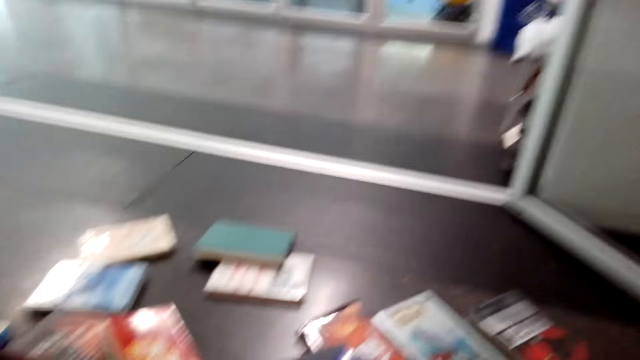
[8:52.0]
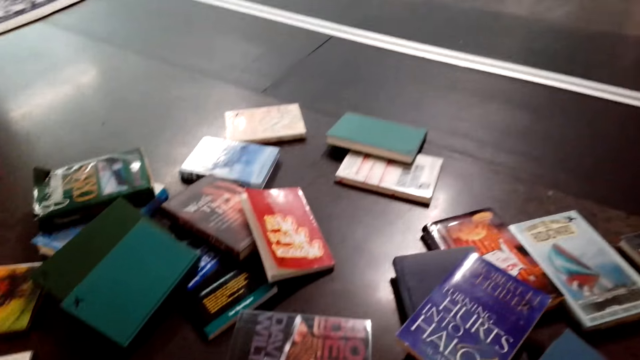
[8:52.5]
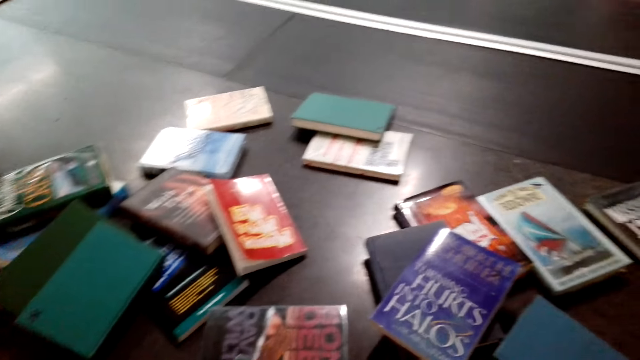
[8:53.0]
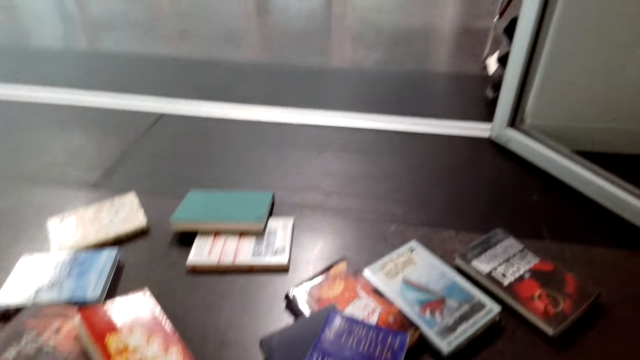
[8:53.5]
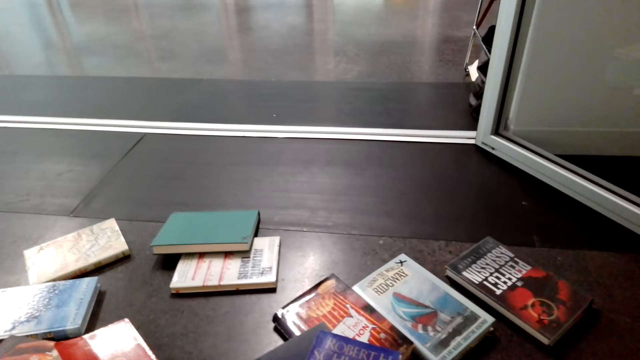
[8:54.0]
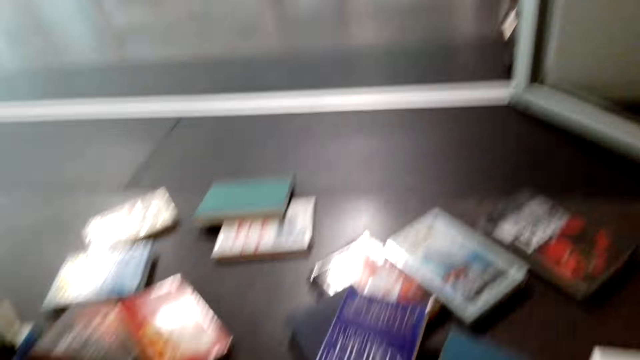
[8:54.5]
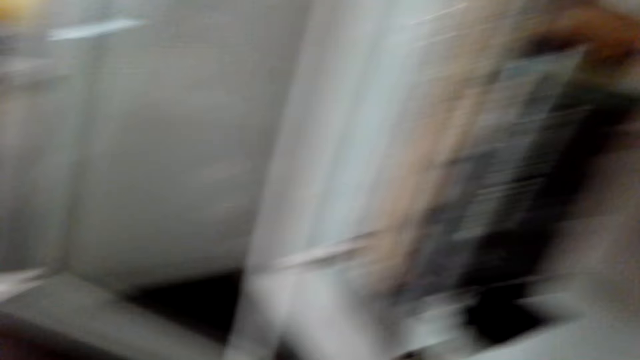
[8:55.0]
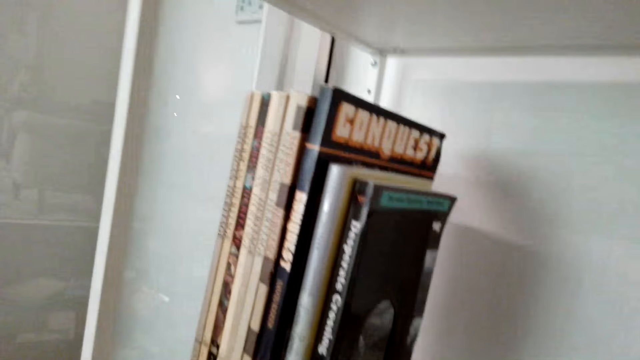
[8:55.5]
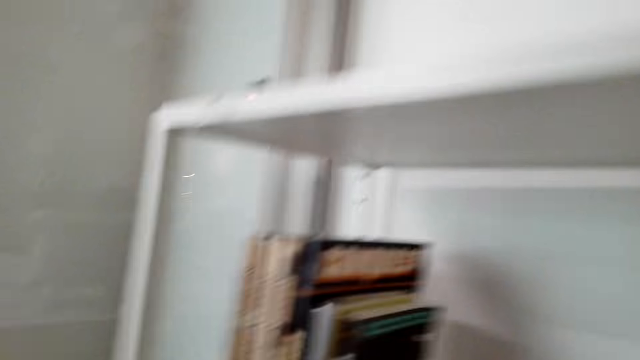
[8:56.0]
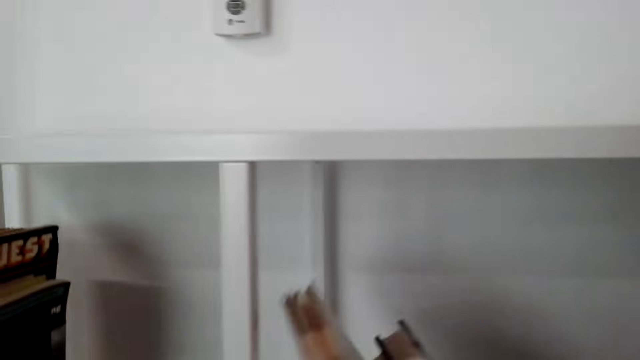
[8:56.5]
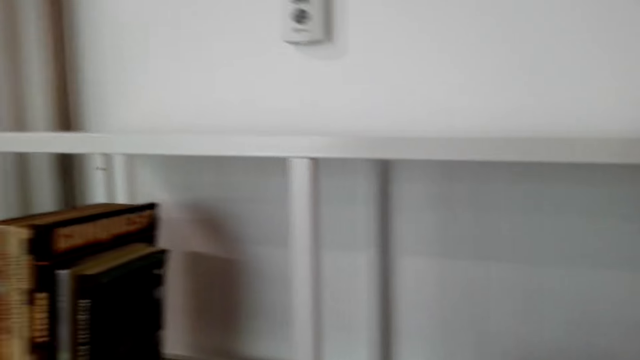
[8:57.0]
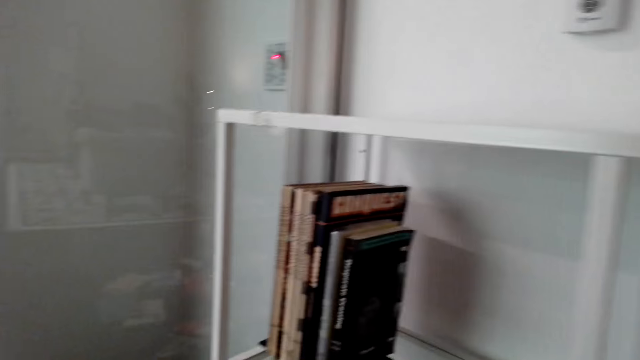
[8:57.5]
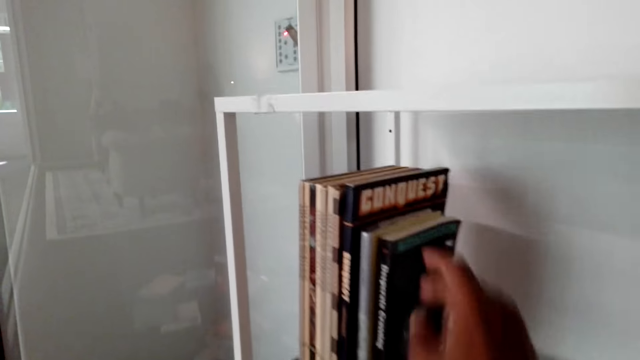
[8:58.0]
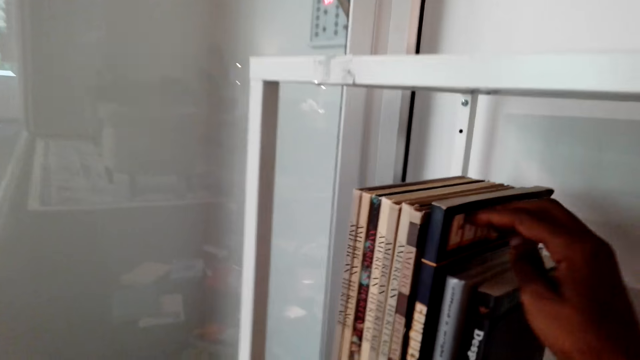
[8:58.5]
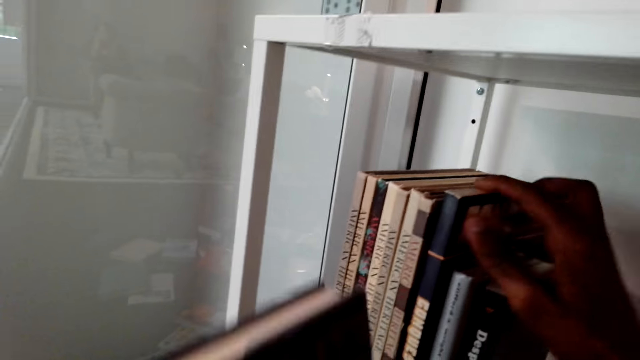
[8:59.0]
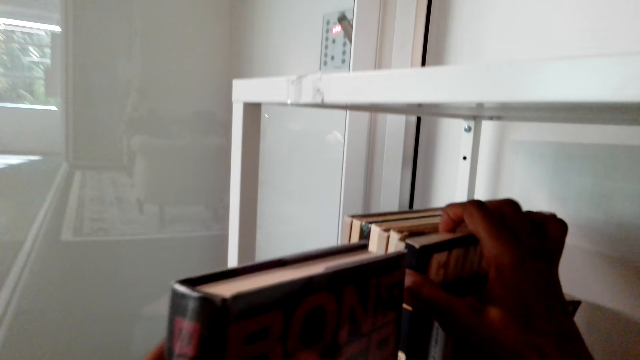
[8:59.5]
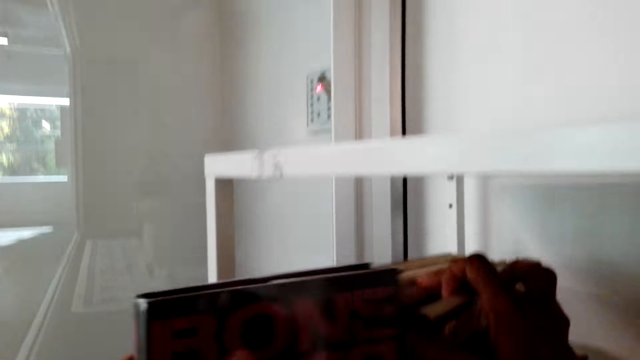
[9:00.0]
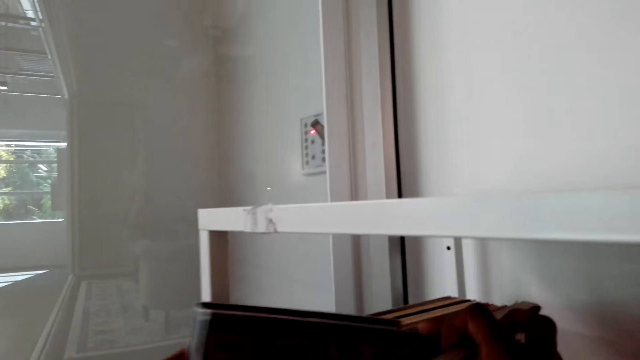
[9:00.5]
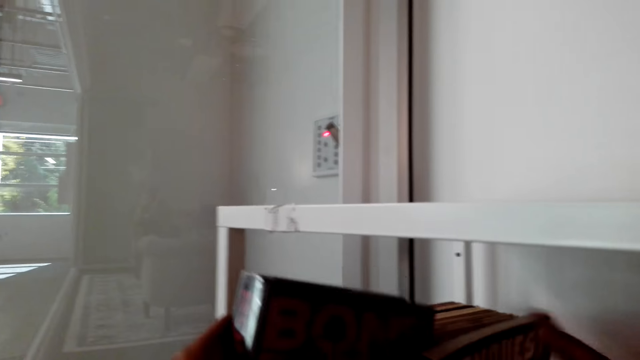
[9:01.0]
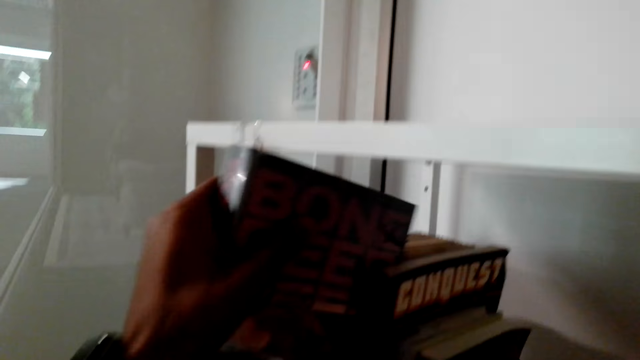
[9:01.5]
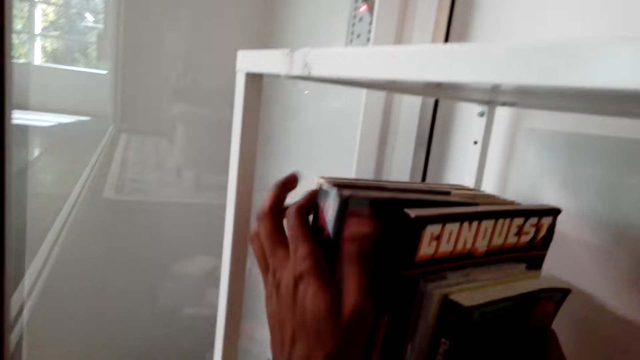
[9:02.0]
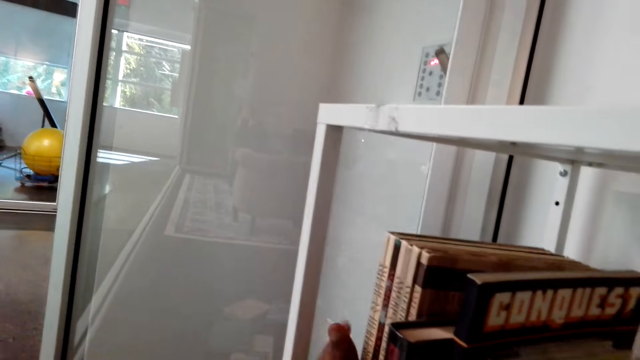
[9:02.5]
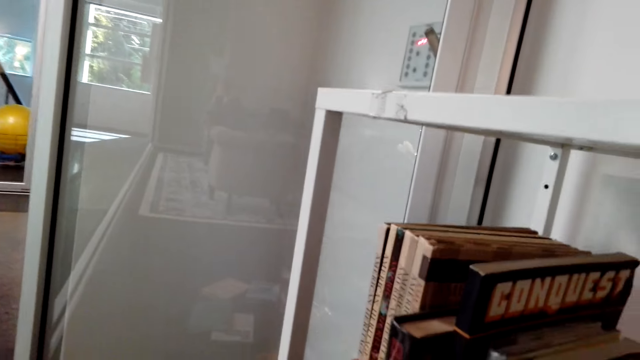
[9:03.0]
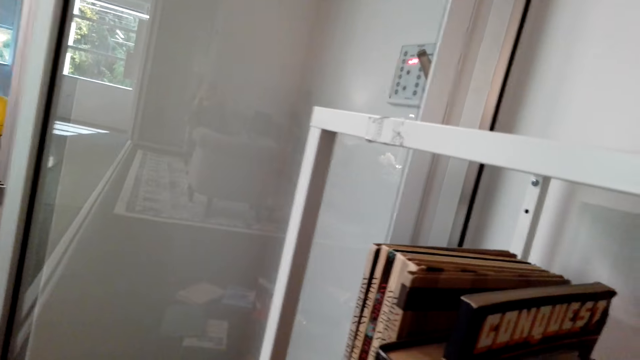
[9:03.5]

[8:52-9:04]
The camera wearer turns around. They arrange more novels in the cabinet. They arrange the novels in the cabinet. They put a book on the shelf.

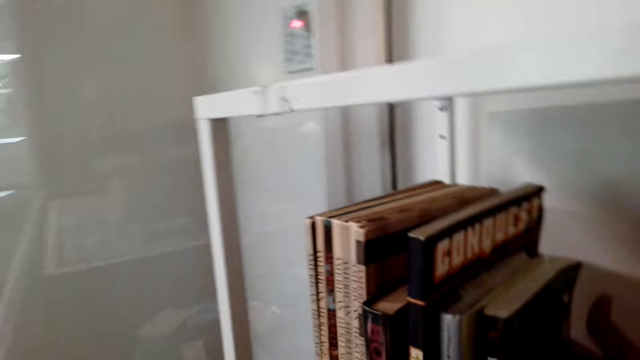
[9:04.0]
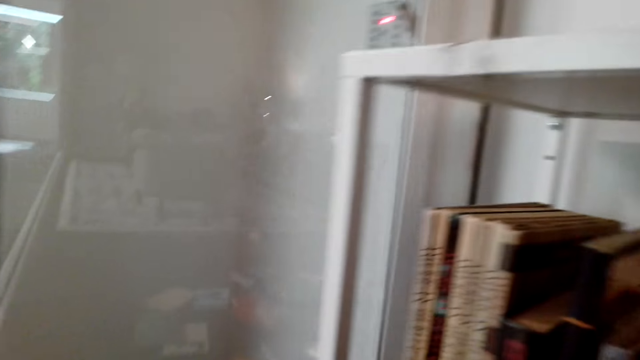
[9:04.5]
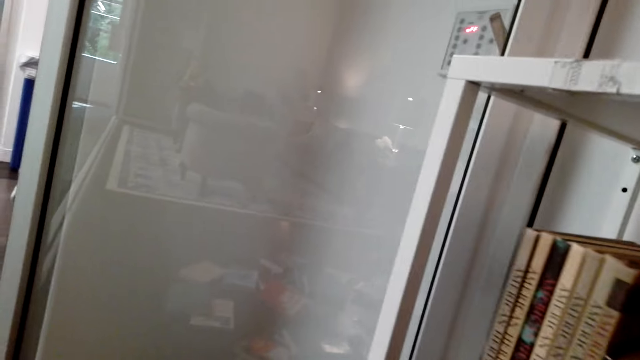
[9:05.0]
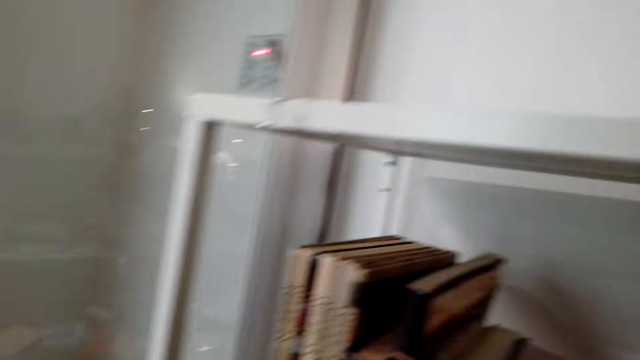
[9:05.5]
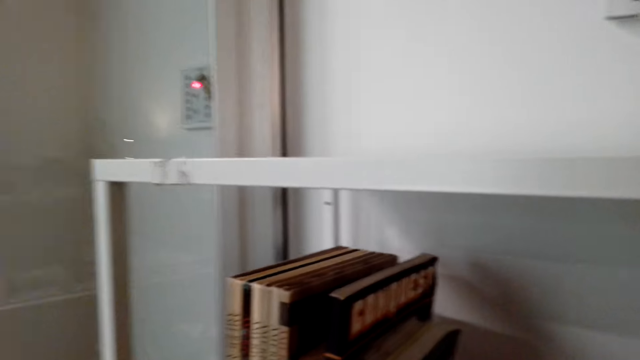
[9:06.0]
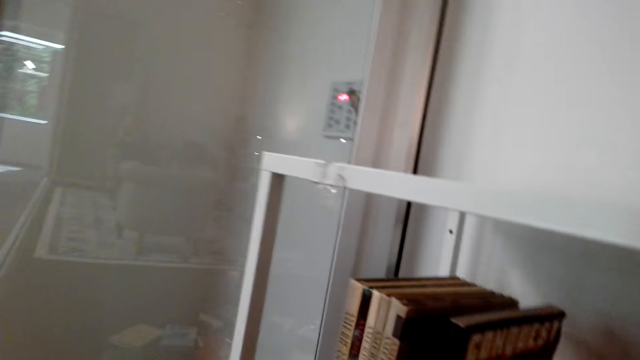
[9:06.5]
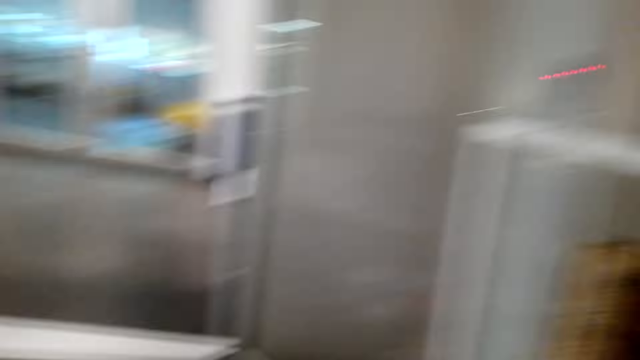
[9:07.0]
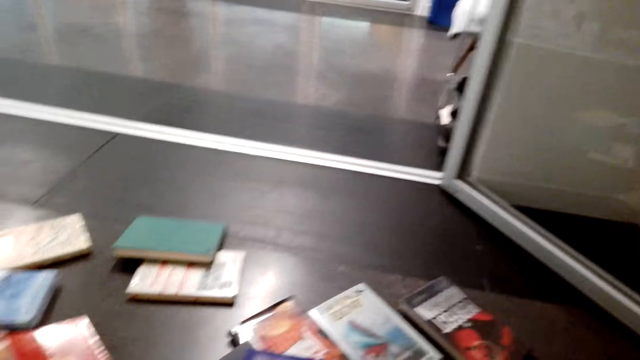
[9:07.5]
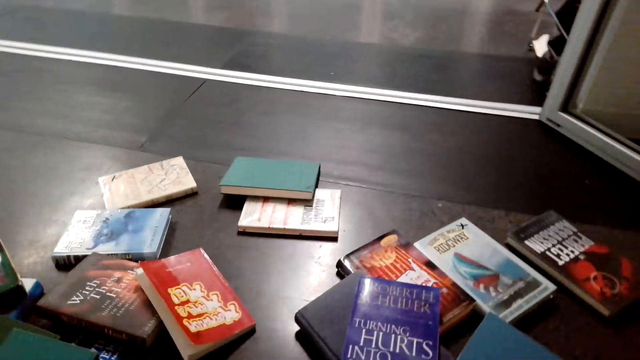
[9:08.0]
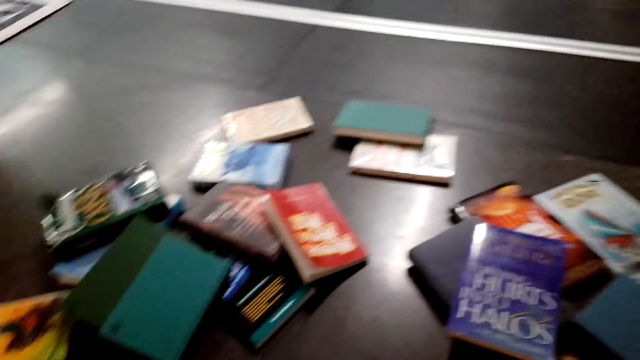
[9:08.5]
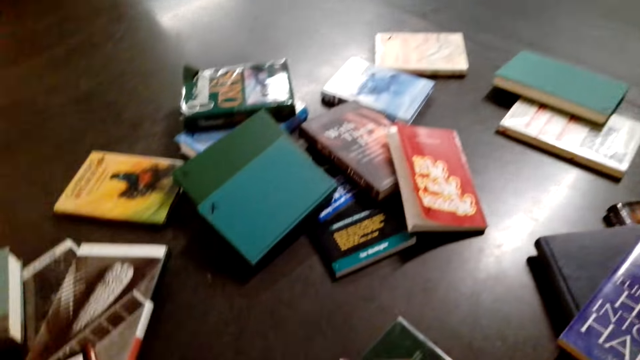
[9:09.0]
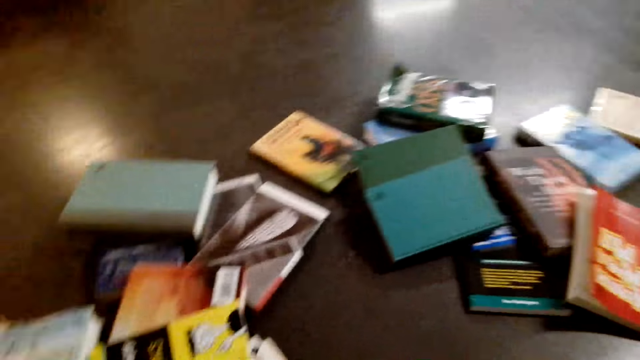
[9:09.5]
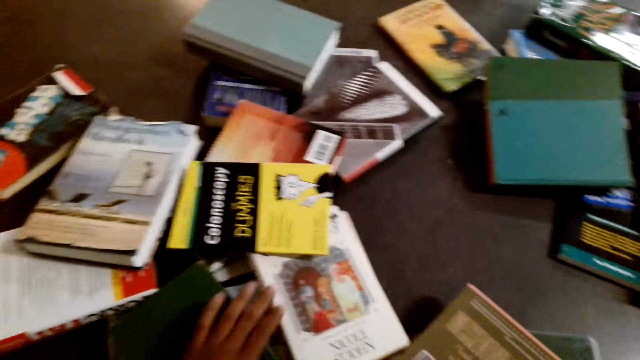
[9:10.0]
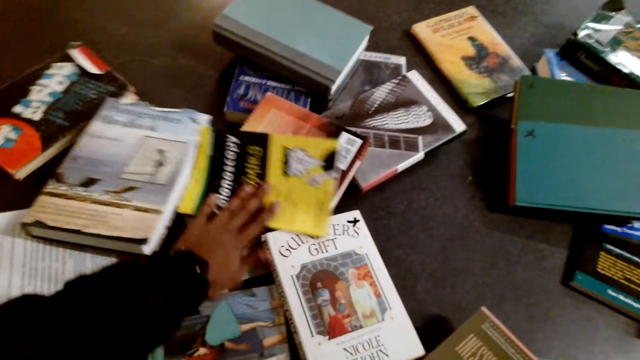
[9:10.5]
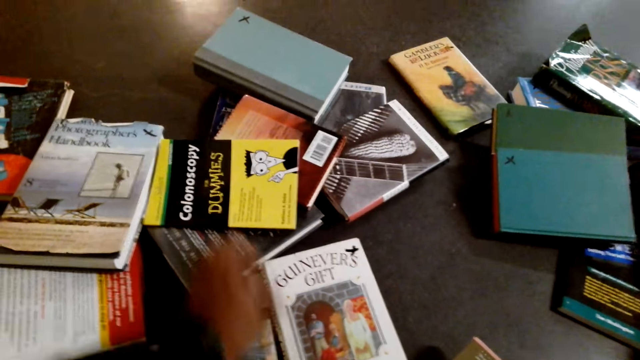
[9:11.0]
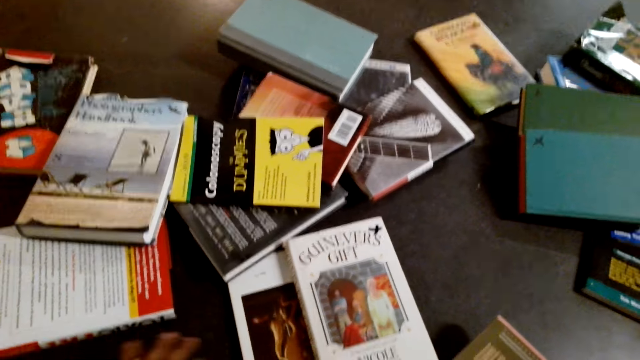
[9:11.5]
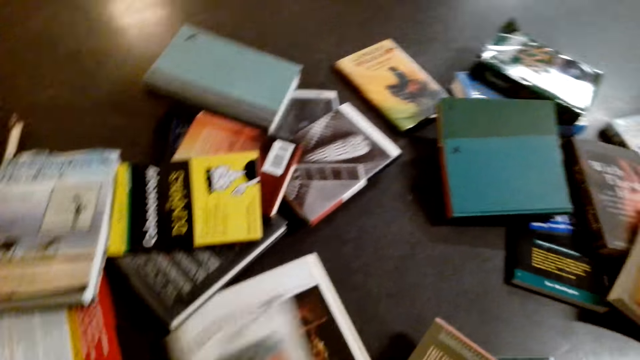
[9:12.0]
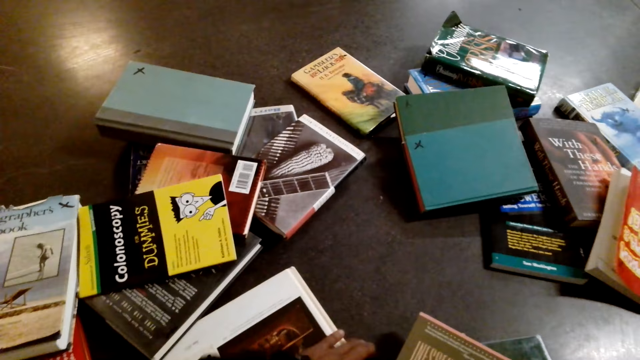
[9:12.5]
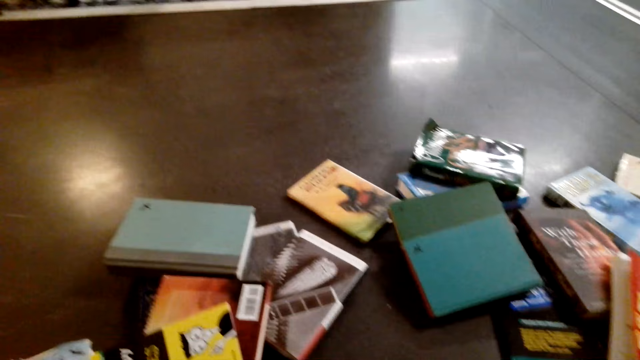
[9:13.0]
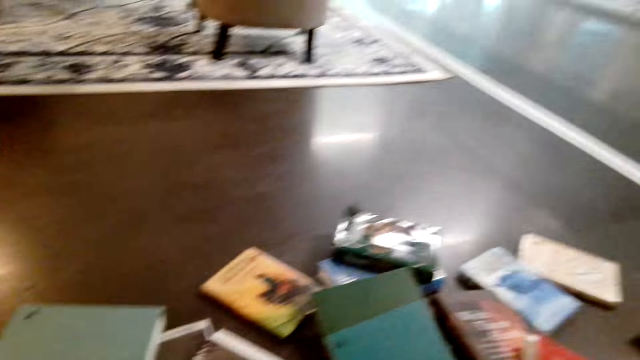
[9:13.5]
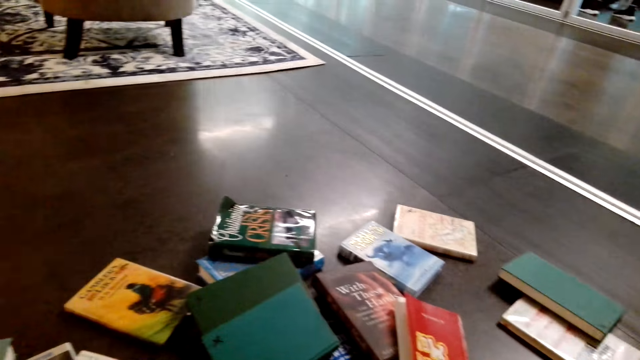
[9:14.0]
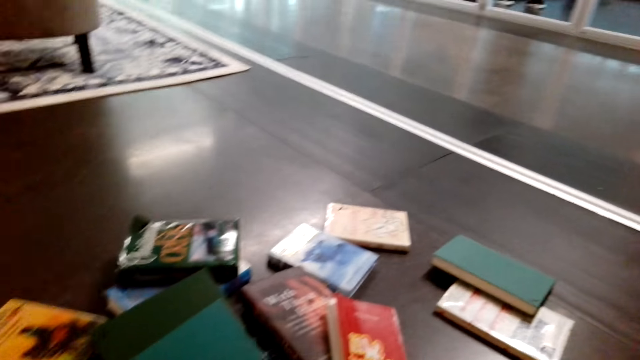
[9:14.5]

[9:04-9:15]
The camera wearer turns around. They take more novels from the floor.
